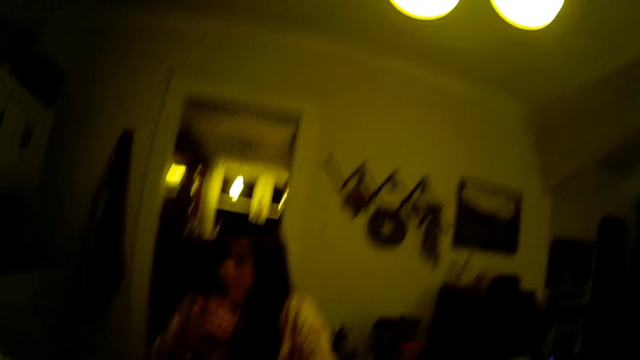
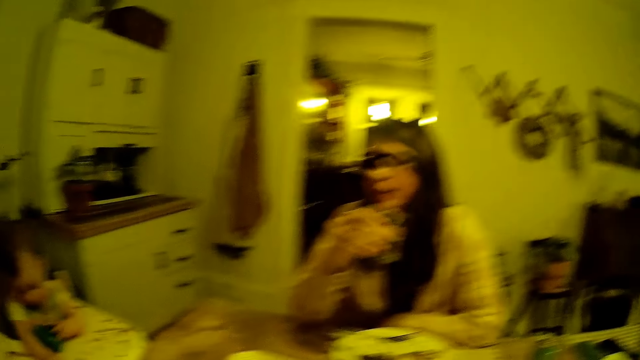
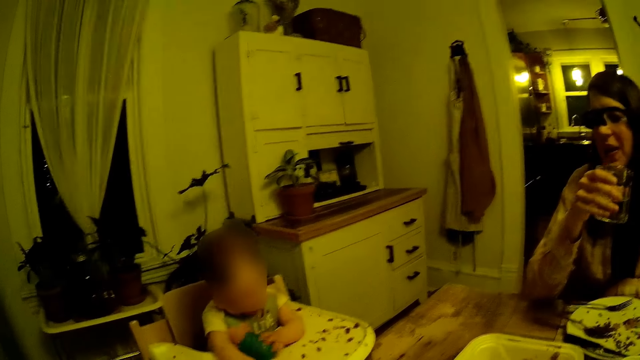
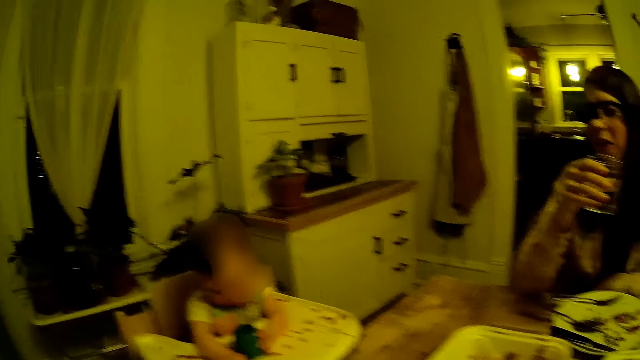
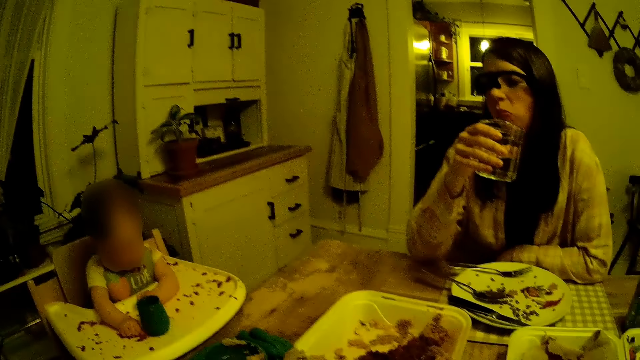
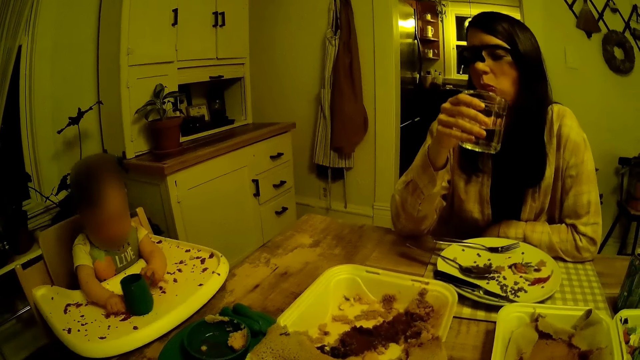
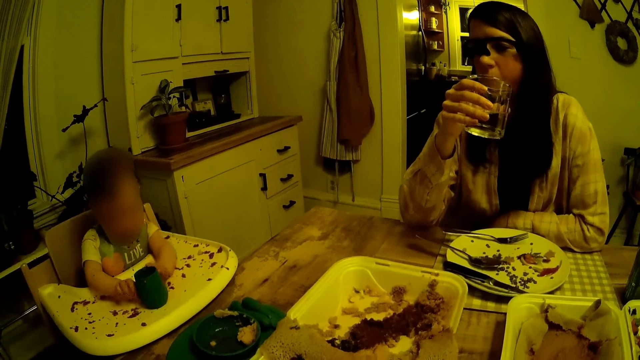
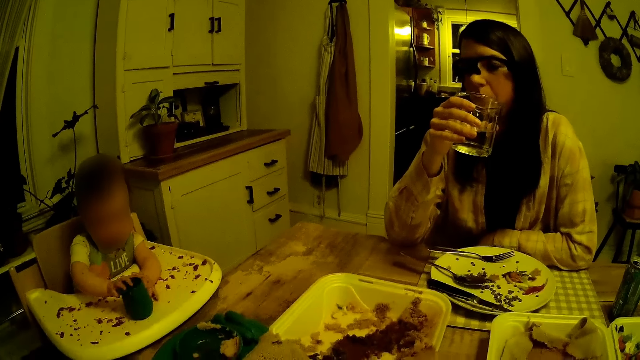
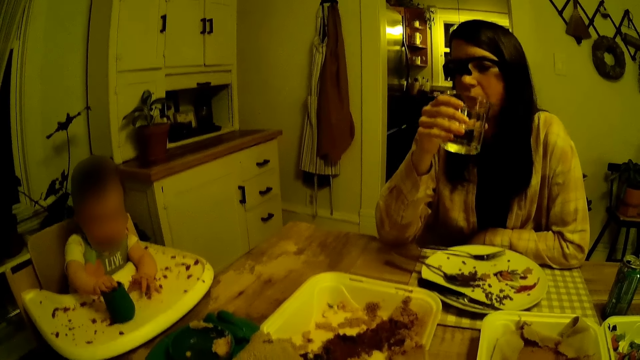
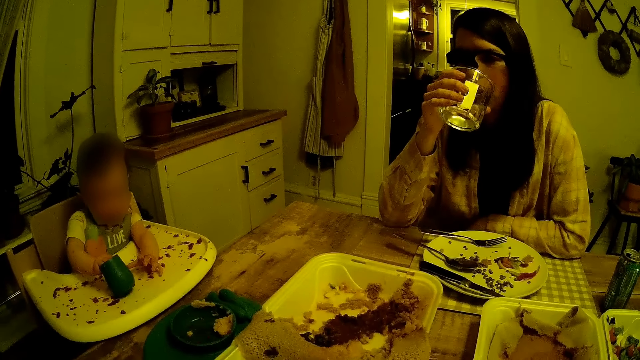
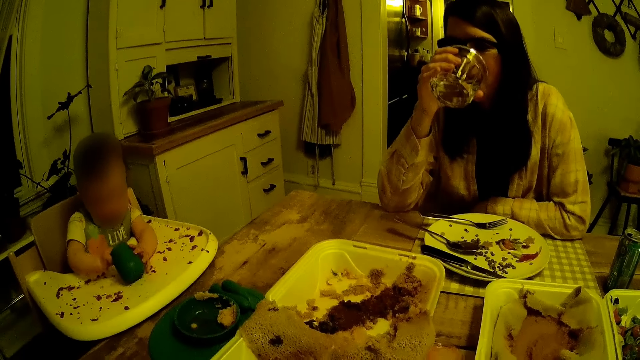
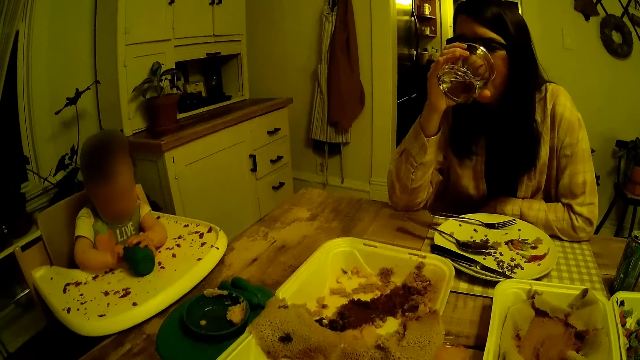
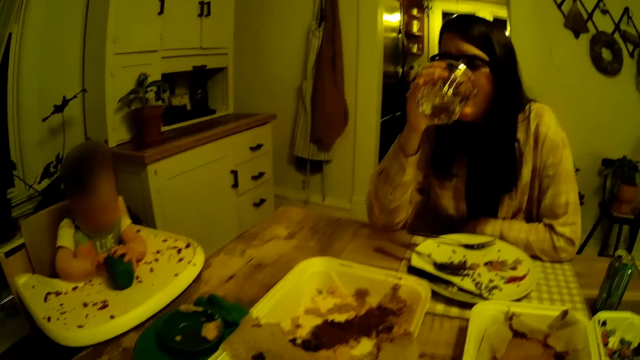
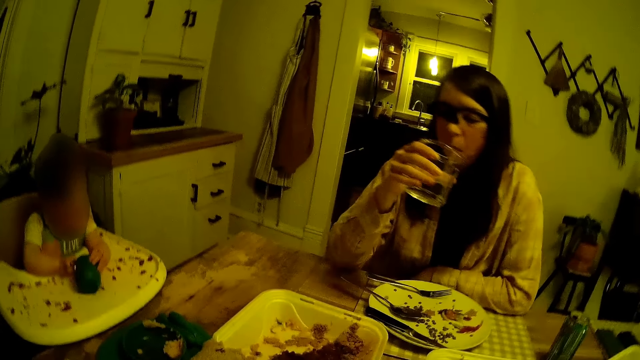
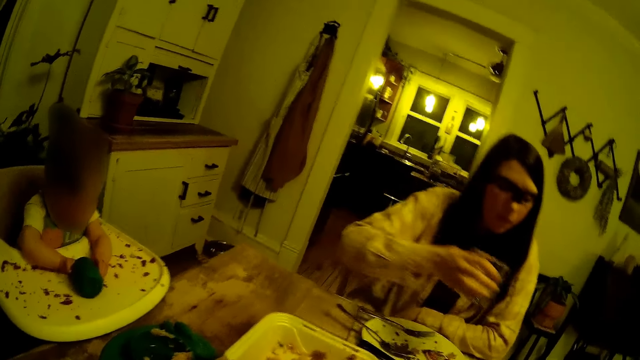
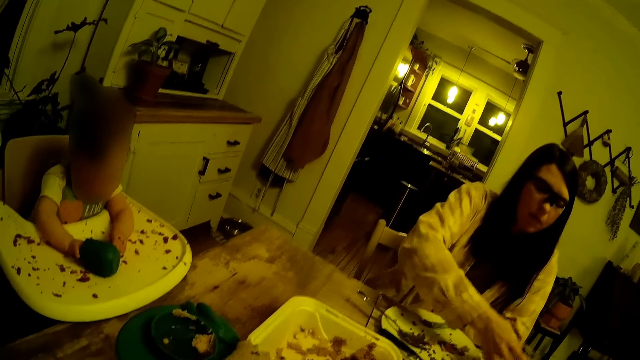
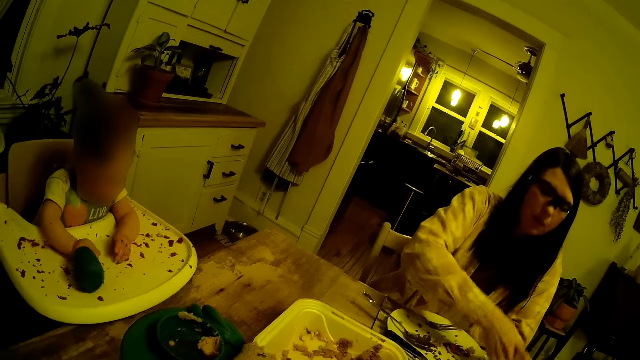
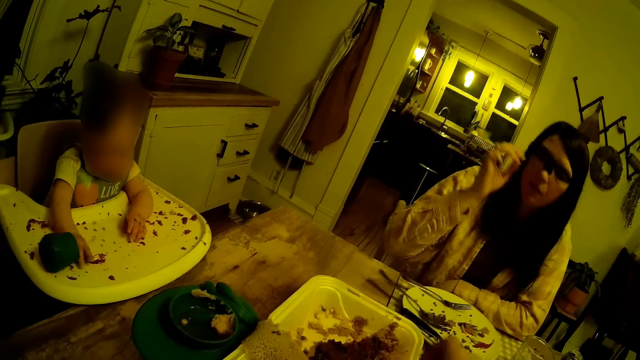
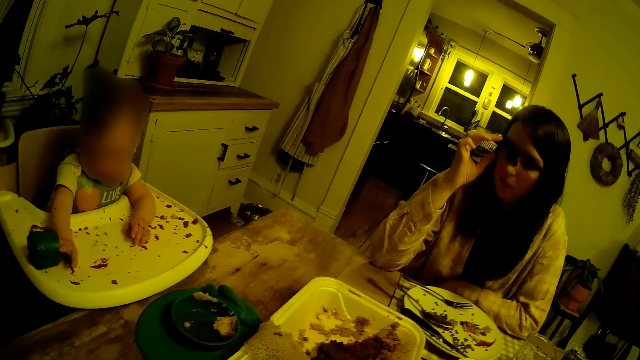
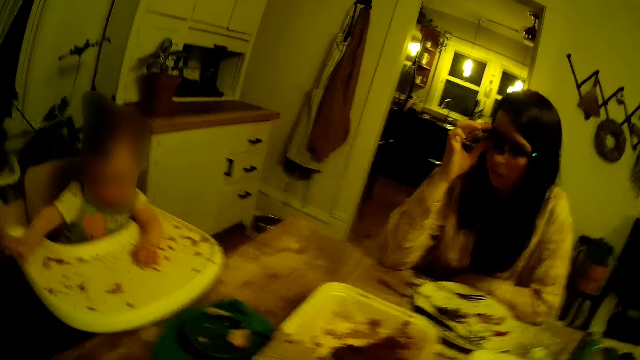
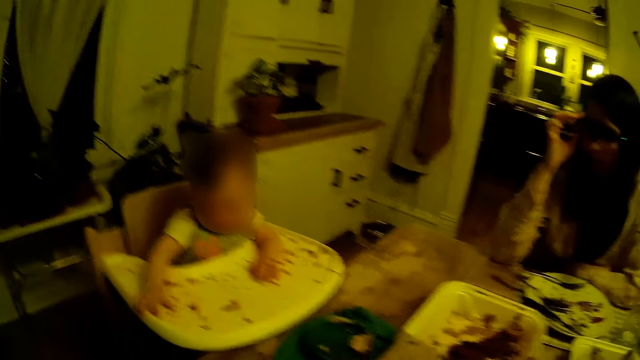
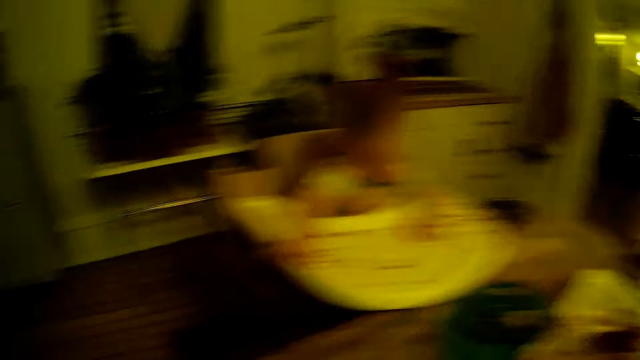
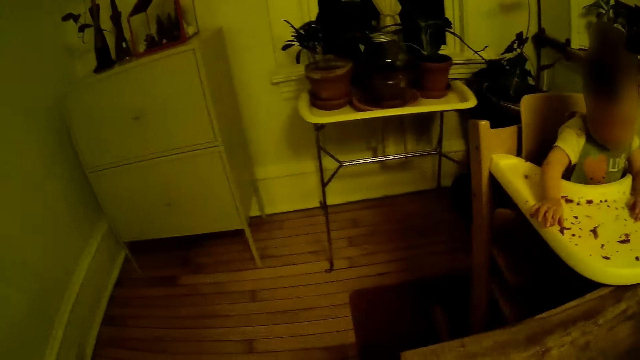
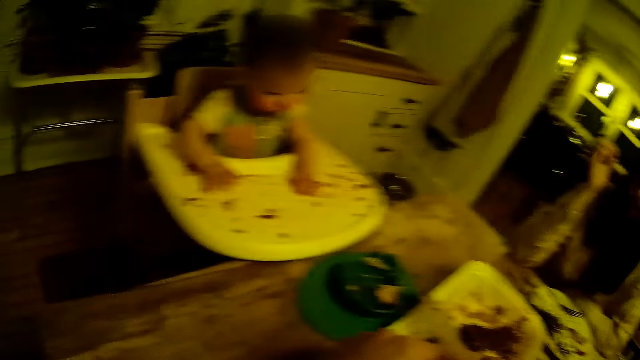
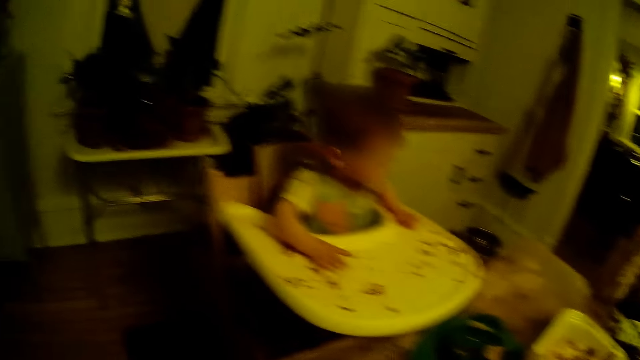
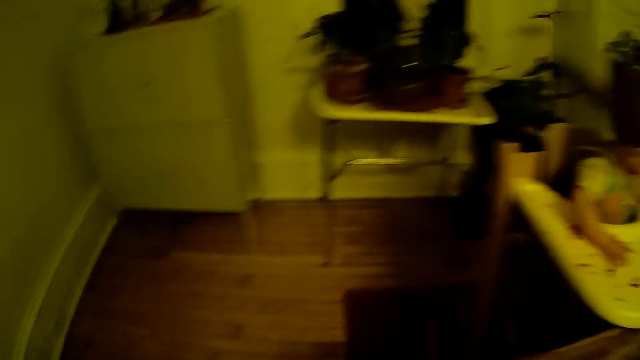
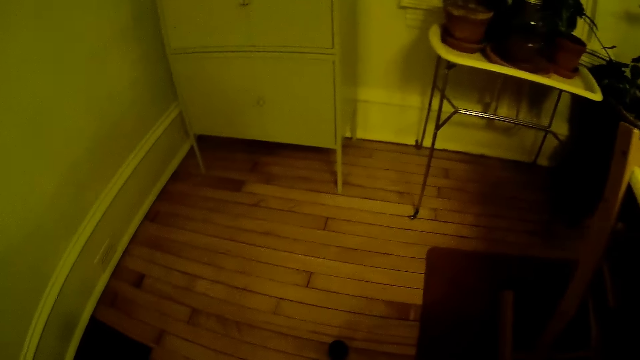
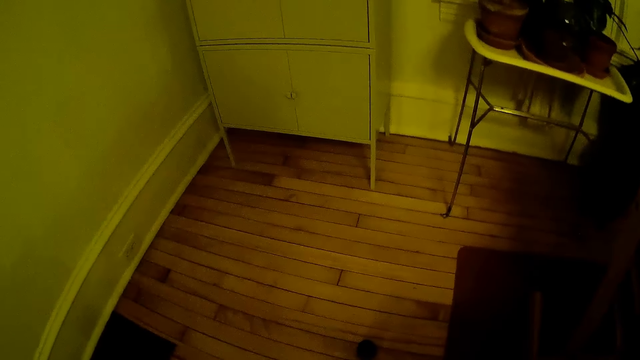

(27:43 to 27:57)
The baby plays with the cup or green container on the baby seat. The camera wearer looks at the baby. A woman drinks from the glass of water in her right hand. The woman drops the glass cup on the table with her right hand. The baby drops the green container on the floor. The woman touches her face with her right hand.

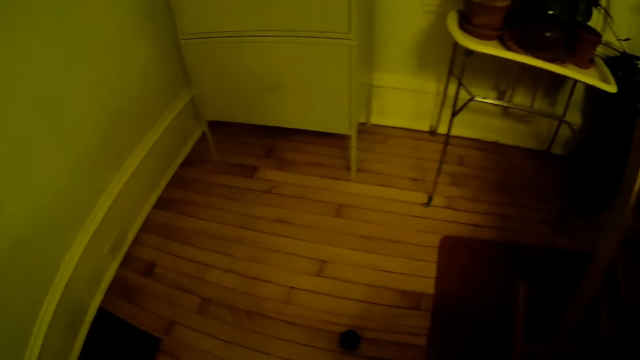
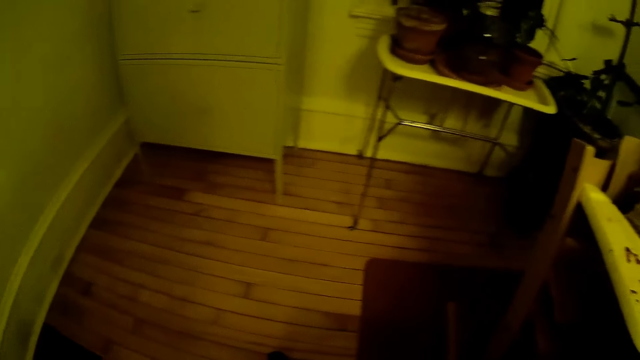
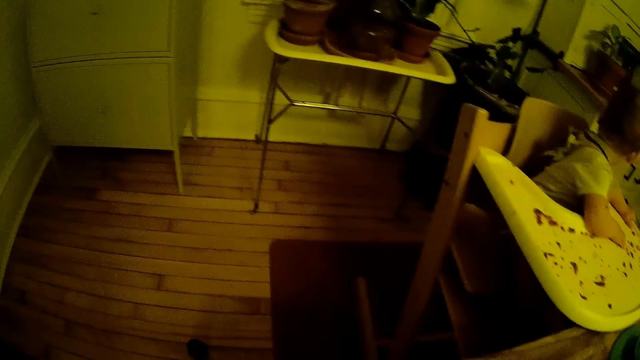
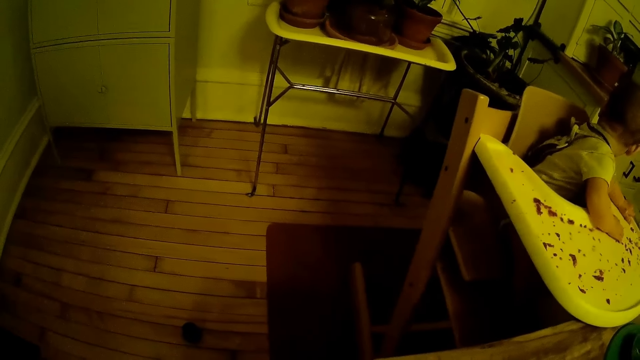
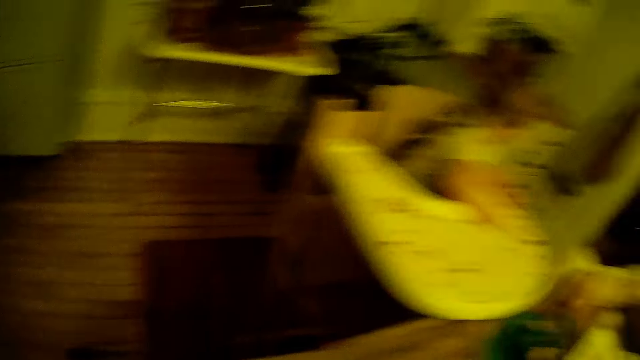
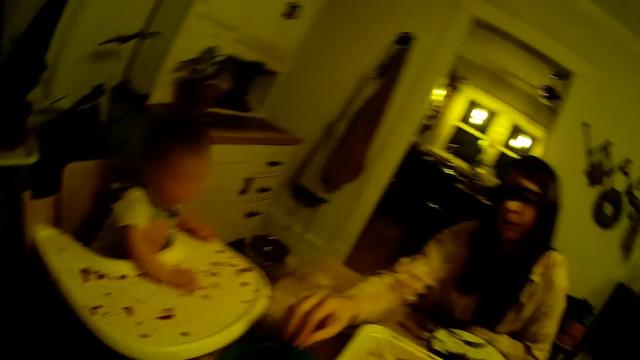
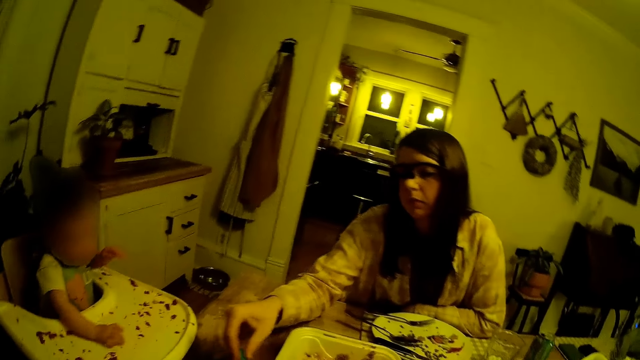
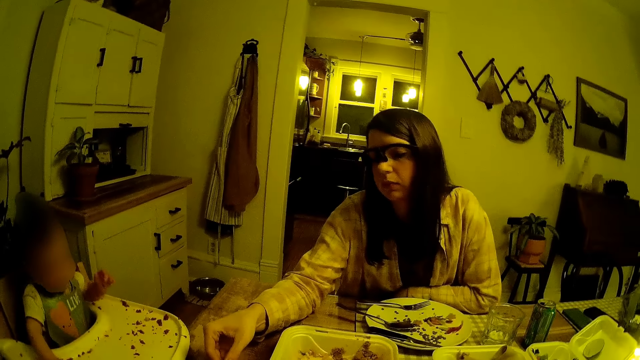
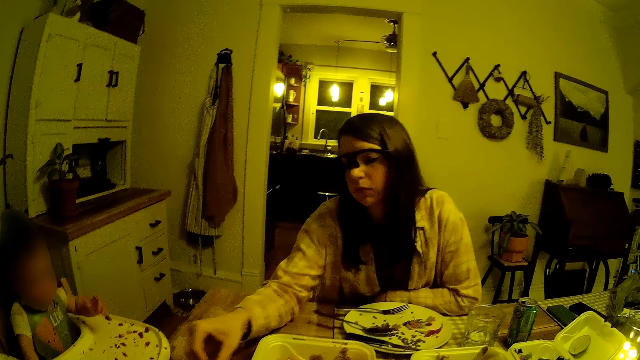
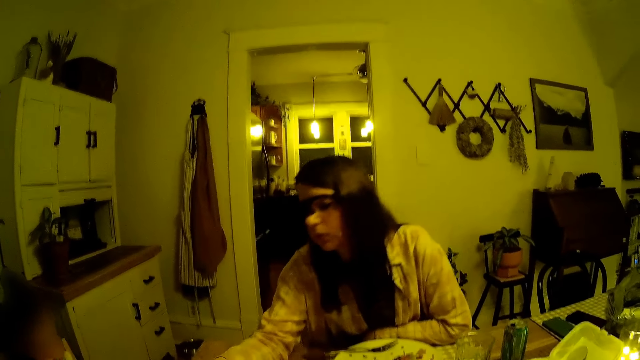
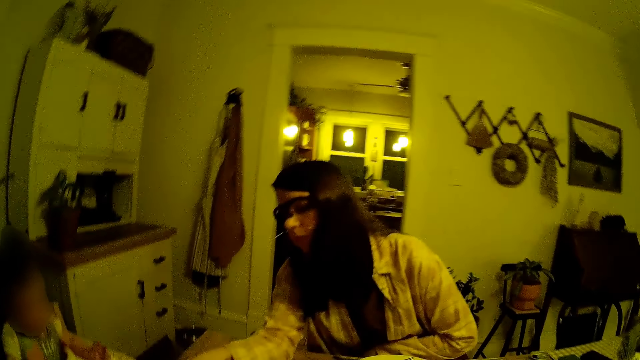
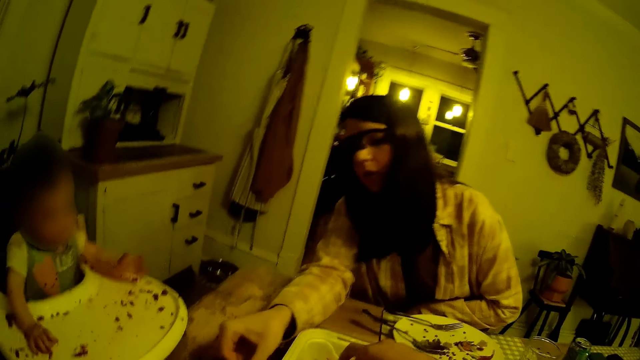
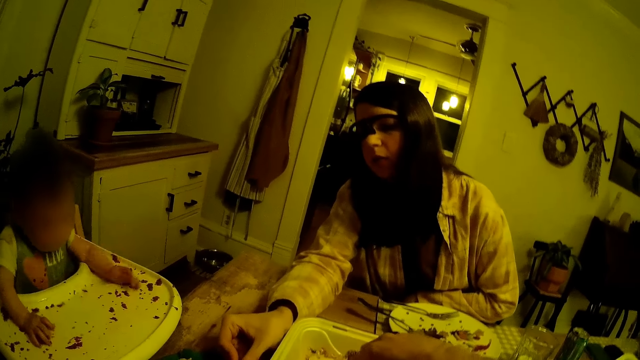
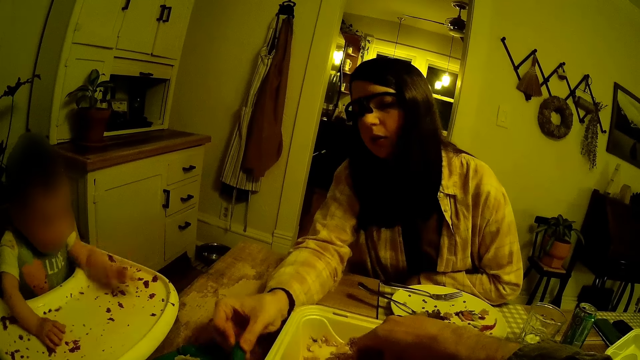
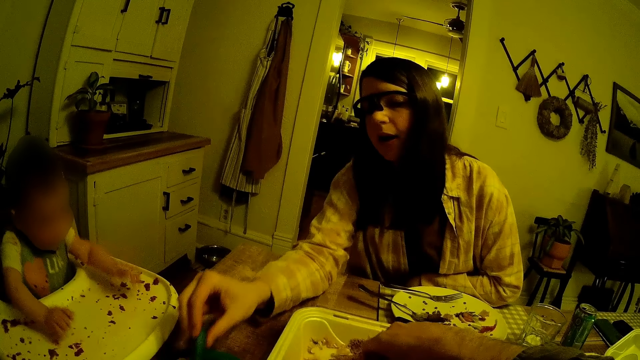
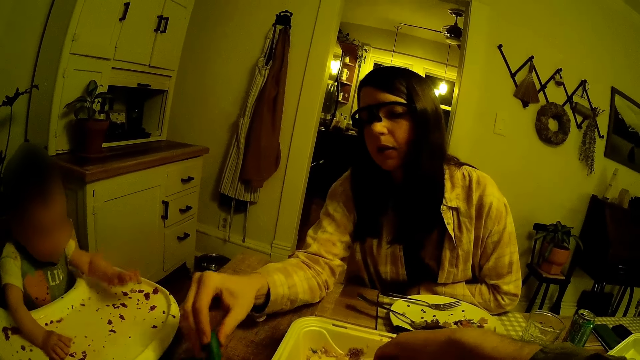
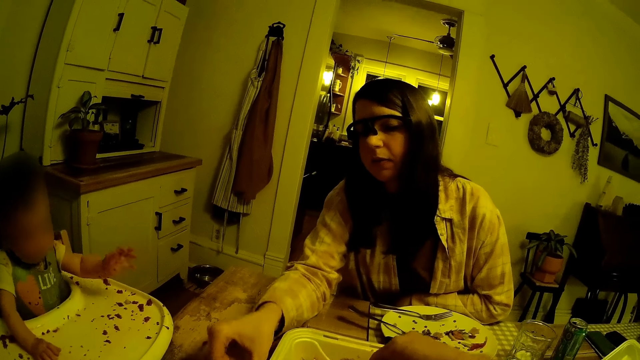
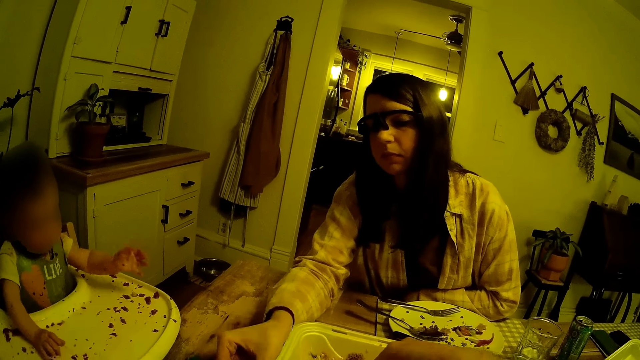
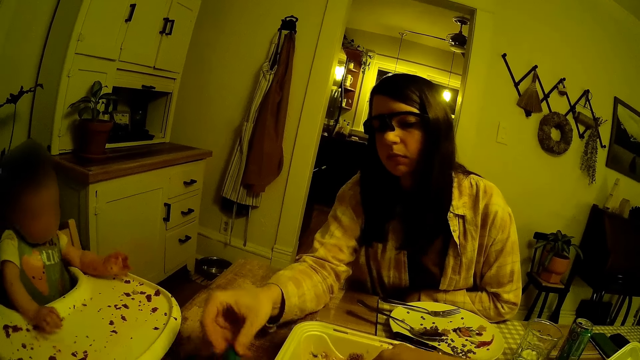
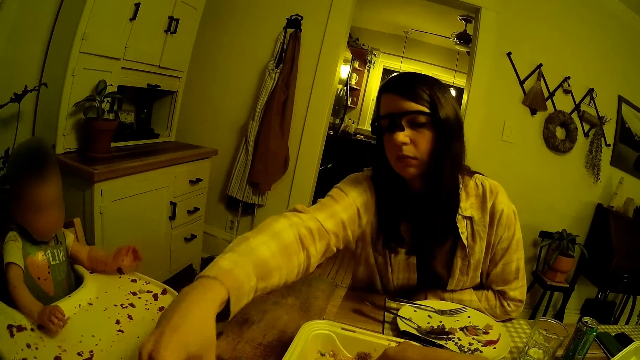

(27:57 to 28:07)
The woman stirs a bowl of cereal on the table with a baby spoon in her right hand. The camera wearer takes rice with his right hand from a plate on the table. The woman picks a green pepper on the table.
